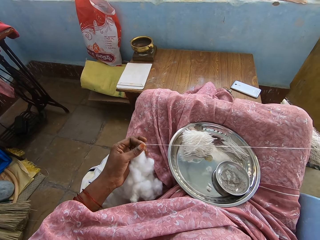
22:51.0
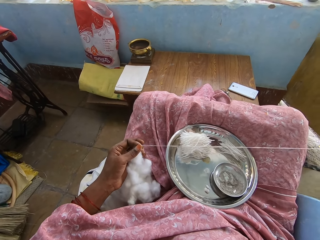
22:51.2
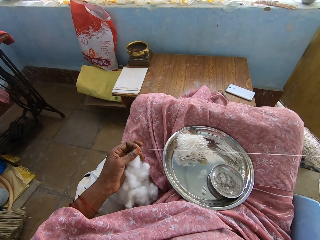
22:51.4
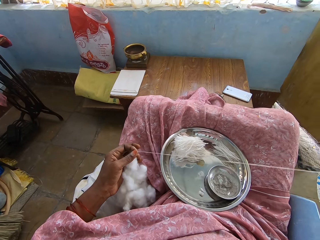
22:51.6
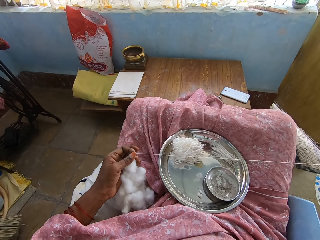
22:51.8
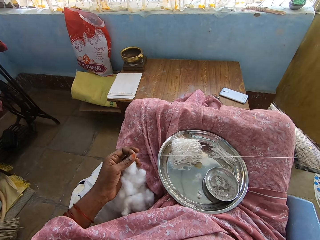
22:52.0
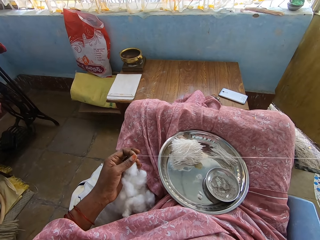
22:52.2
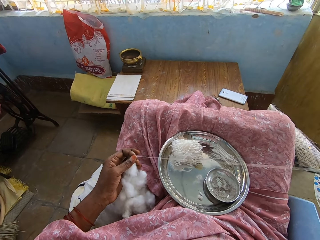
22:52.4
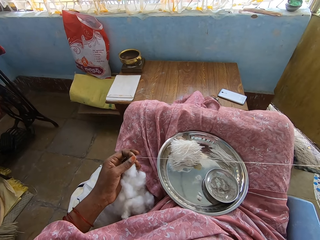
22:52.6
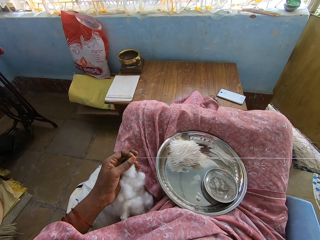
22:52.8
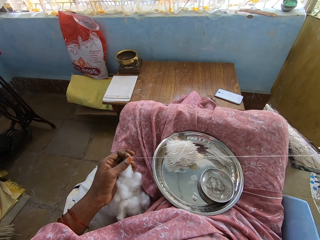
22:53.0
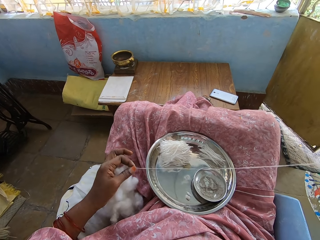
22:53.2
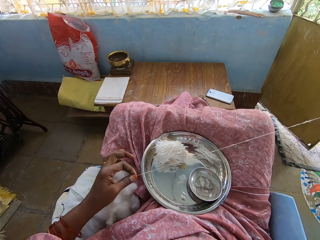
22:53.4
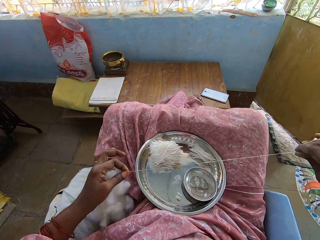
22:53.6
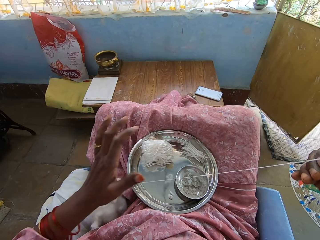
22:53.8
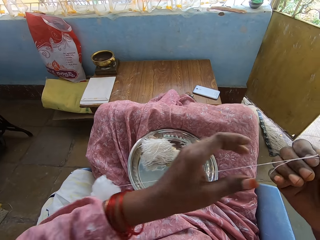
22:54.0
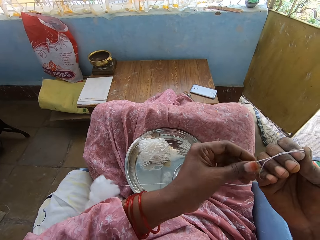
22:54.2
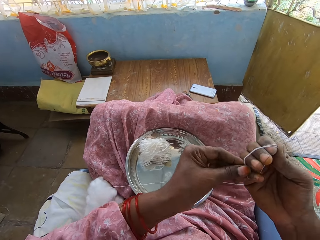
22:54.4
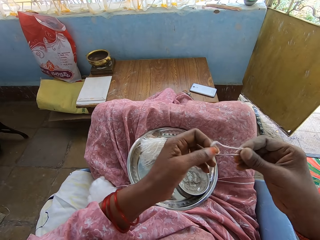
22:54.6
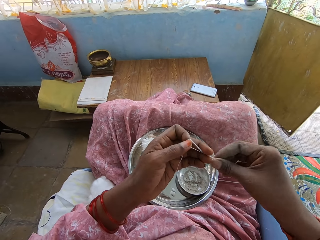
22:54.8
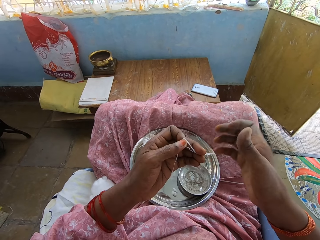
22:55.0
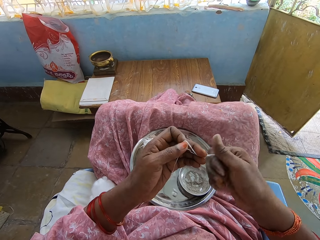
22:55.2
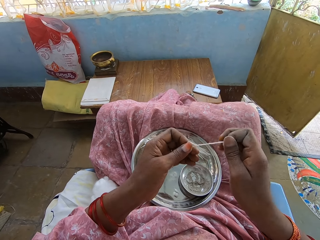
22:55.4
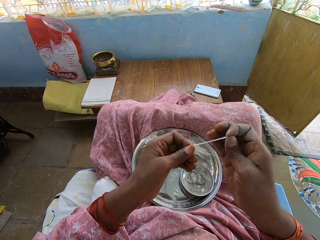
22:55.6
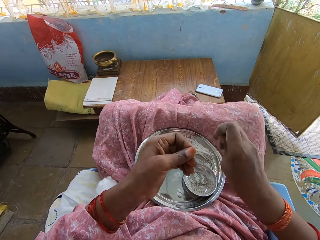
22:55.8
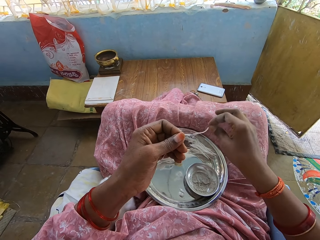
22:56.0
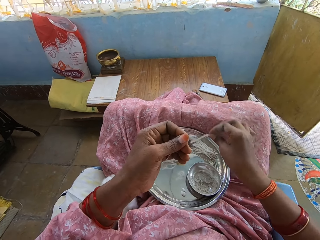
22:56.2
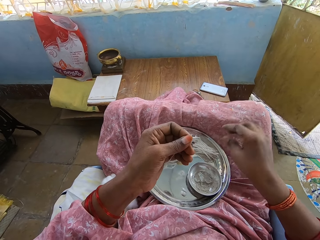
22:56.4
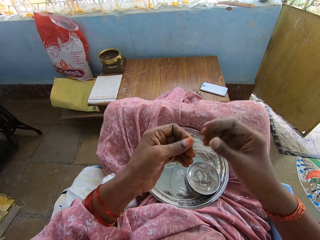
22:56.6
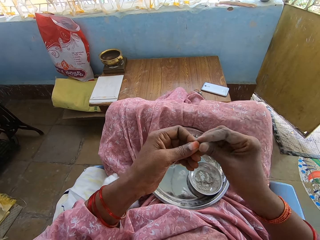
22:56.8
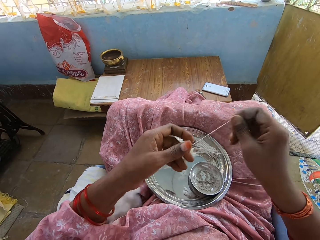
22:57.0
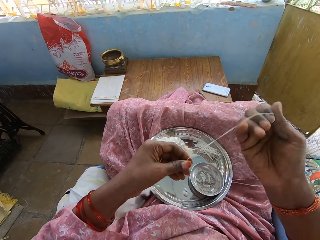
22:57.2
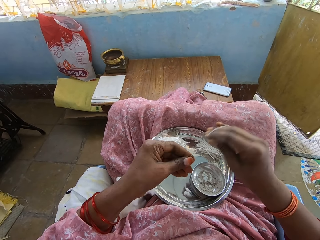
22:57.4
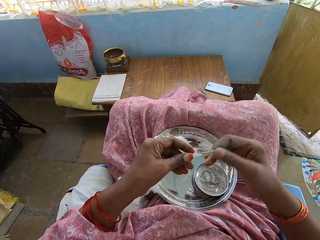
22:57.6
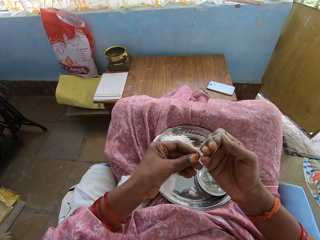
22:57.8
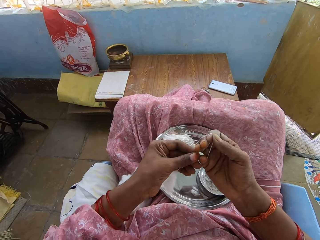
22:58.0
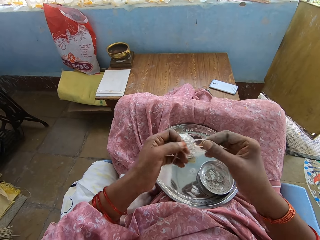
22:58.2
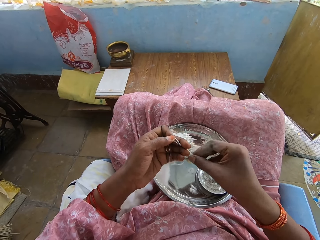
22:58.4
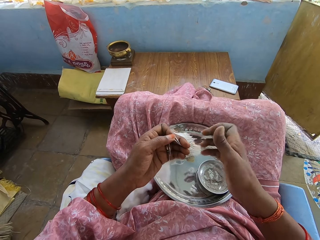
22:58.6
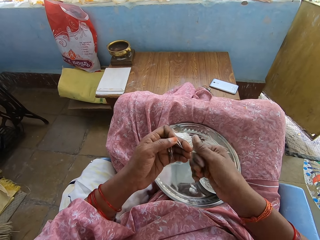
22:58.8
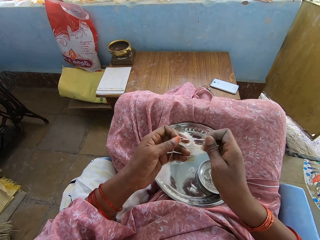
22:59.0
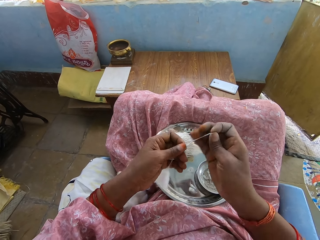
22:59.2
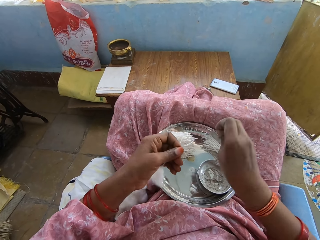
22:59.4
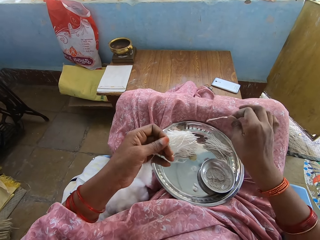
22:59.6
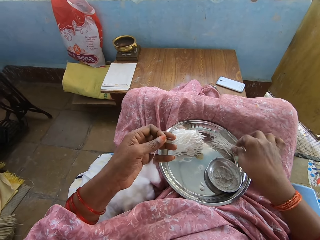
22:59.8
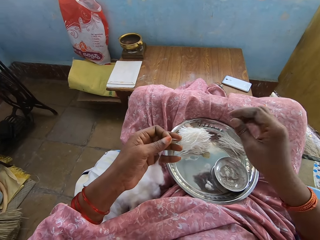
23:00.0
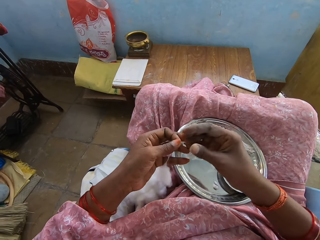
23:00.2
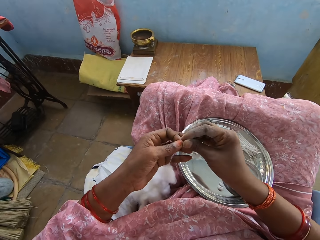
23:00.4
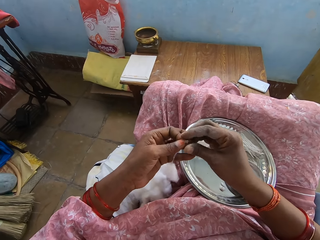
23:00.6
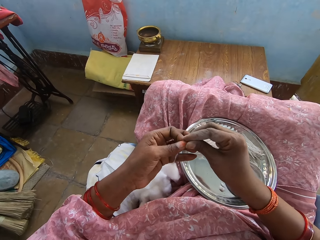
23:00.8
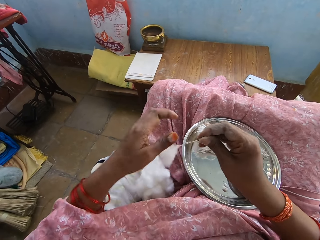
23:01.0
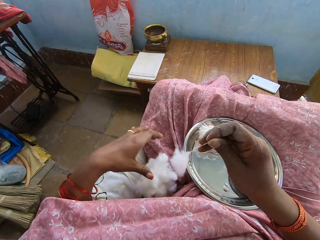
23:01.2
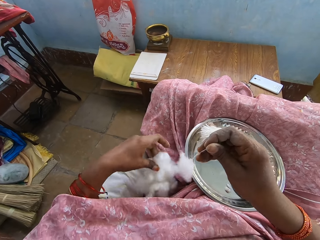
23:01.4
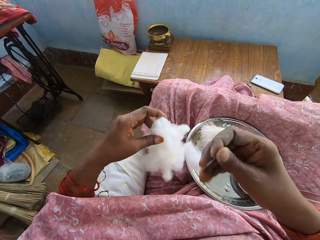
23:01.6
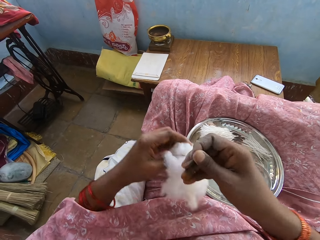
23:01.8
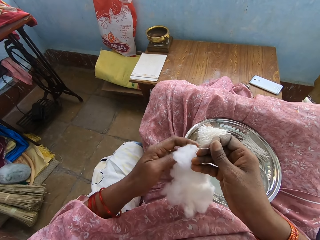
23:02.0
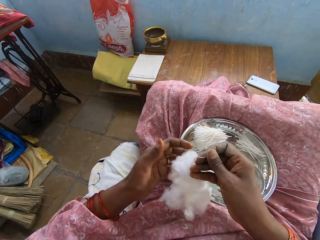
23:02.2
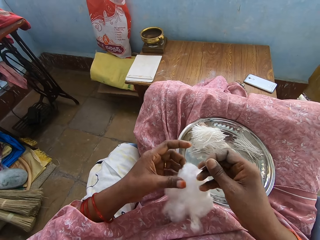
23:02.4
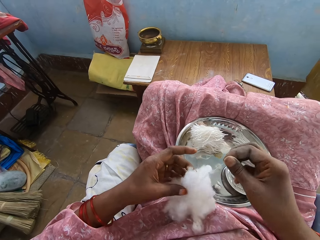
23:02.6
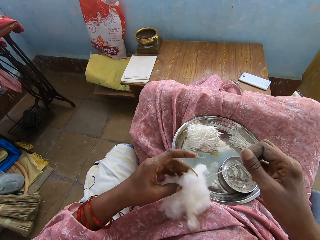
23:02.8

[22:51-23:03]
The camera wearer ties the thread on the hand. They roll a cotton string and hold the cotton string. They cut the thread and put the thread in the tray. They tie the thread and hold the cotton string. They roll the cotton string and hold the cotton string. They cut the thread and put the thread in the tray. They hold the cotton string. They hold the cotton. They pick another cotton. They hold the cotton.

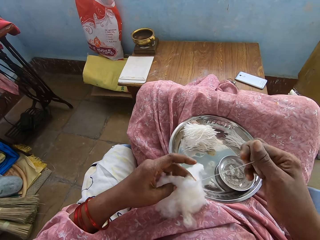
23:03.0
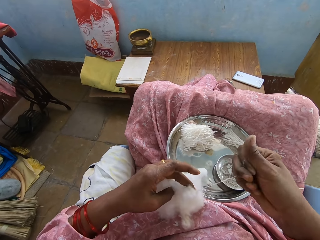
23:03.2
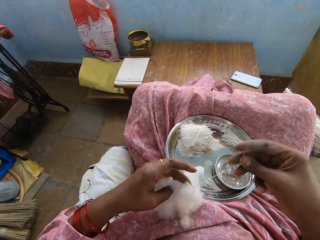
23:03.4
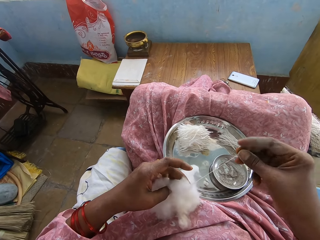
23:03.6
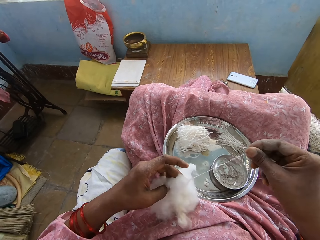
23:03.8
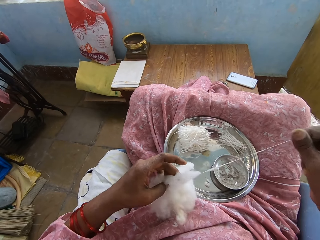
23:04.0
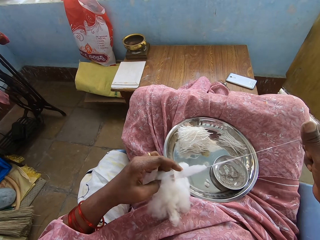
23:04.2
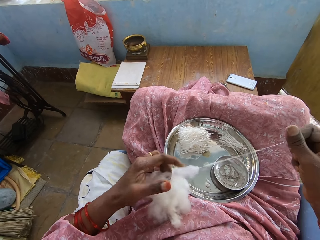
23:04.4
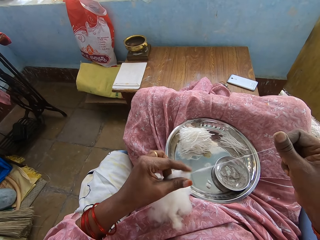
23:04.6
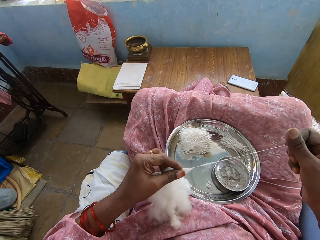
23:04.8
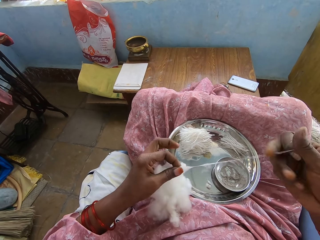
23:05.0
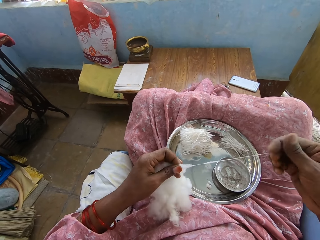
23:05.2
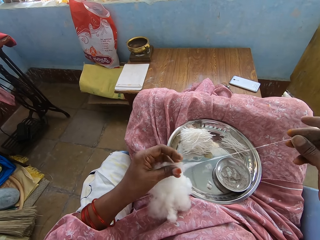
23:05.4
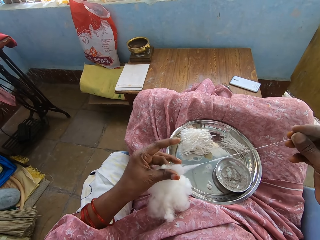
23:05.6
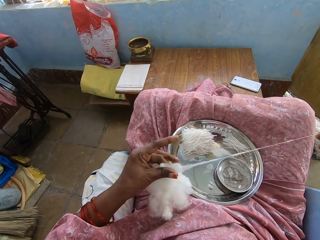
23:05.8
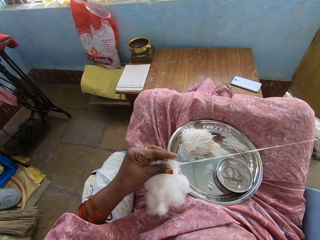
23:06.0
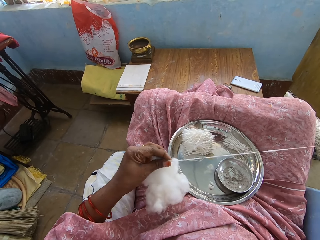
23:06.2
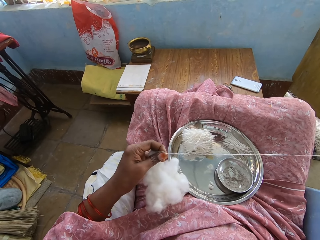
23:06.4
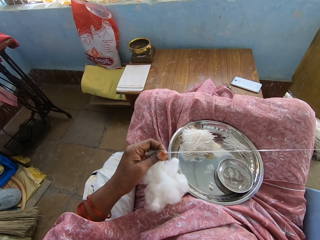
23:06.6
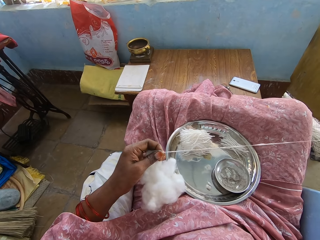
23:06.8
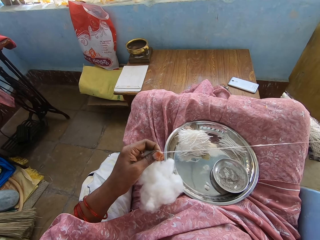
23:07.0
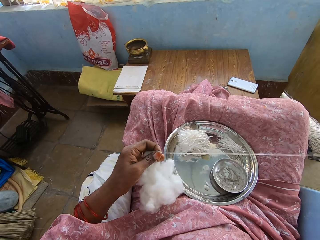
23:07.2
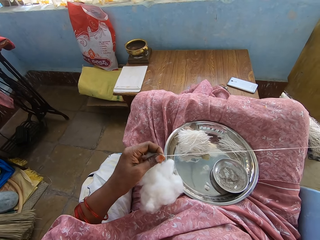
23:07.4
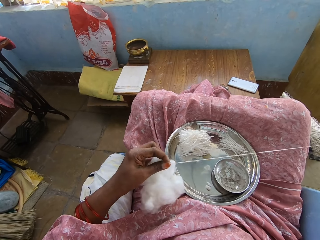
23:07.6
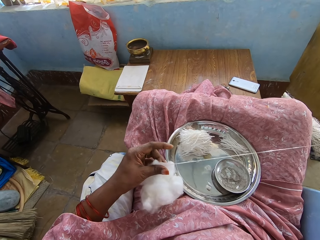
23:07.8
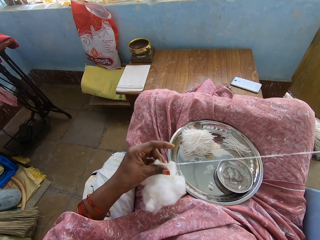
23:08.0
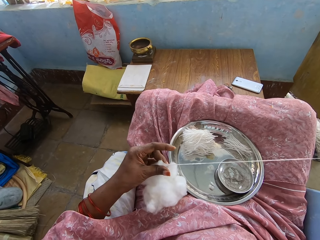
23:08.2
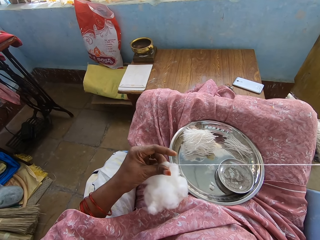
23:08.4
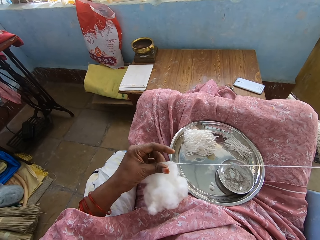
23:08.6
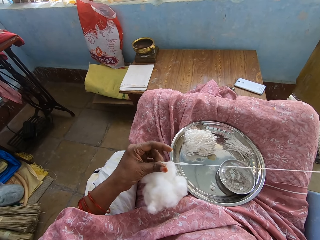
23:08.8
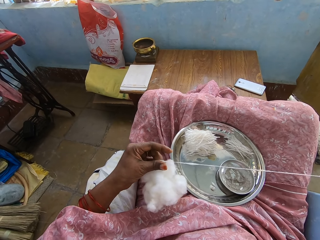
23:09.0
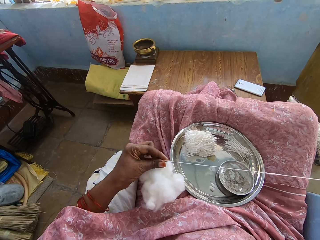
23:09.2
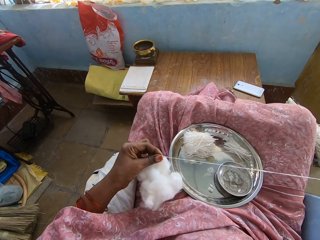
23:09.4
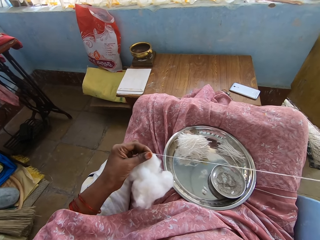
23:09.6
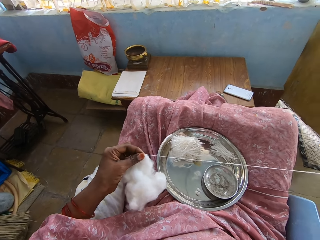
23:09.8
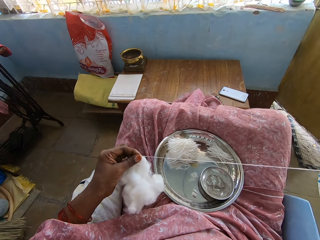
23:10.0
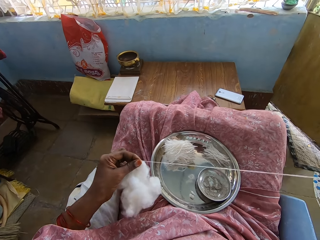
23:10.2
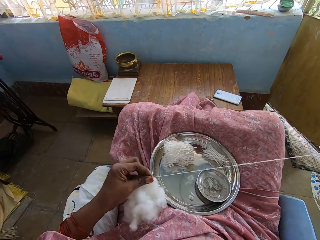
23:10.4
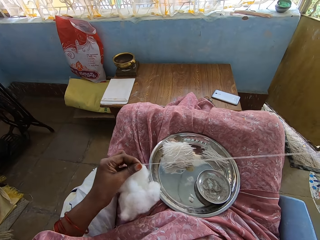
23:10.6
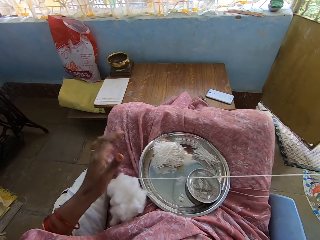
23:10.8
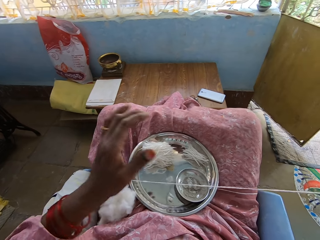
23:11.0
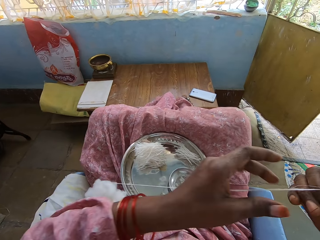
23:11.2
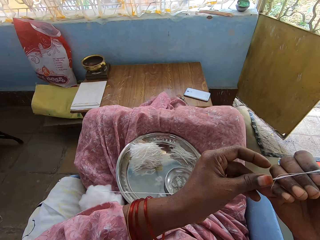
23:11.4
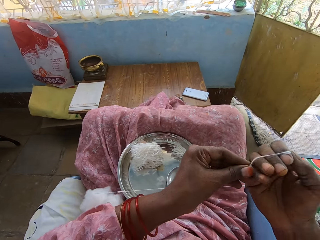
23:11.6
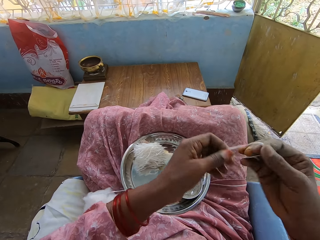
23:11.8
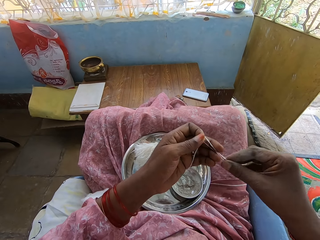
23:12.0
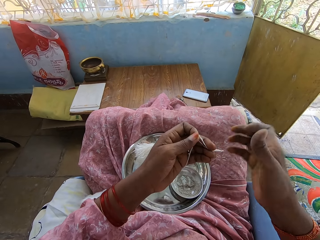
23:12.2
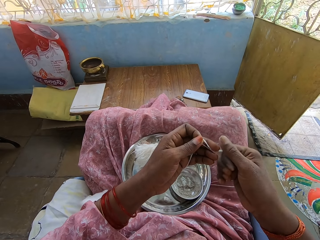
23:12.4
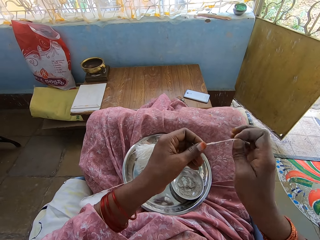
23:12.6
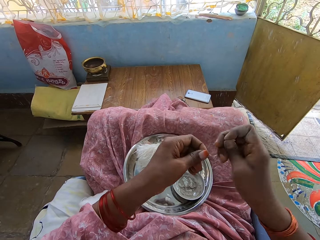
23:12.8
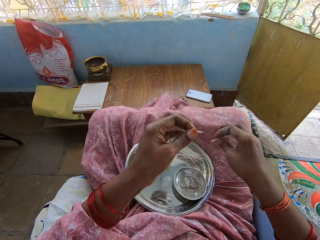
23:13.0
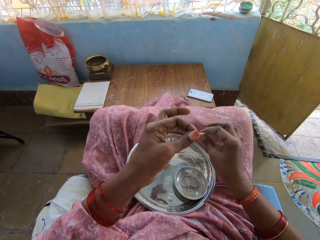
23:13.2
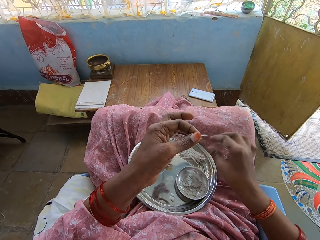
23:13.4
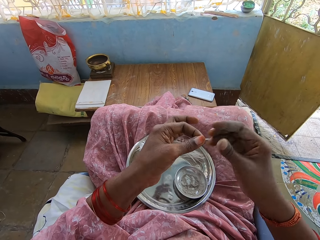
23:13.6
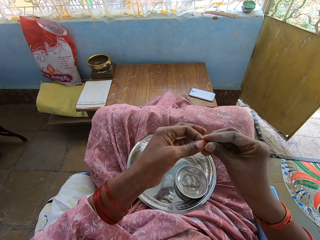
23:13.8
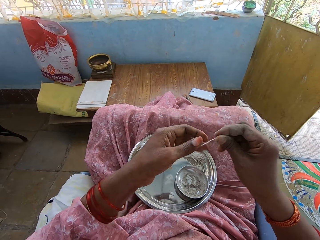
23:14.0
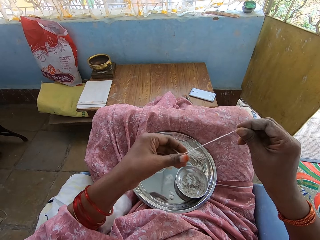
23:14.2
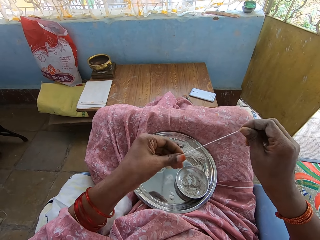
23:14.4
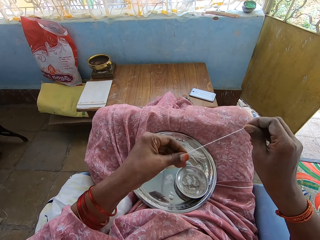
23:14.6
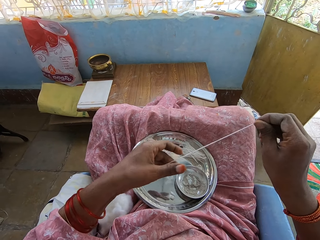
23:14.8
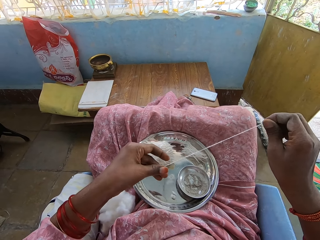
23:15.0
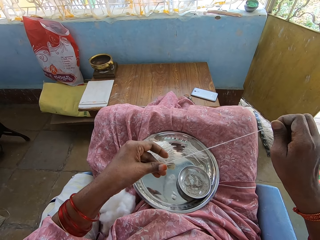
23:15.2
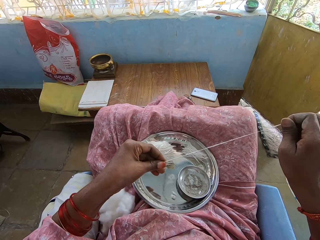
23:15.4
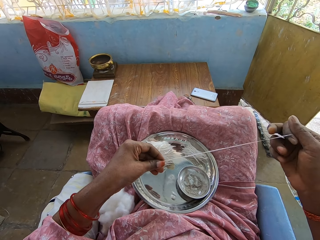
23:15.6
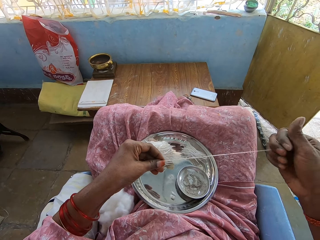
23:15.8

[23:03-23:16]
The camera wearer pulls a cotton string or thread. They hold the cotton. They pull the cotton string. They hold the cotton. They pull the cotton string. They roll the cotton string. They tie the thread on the hand. They hold the cotton string. They cut the cotton string. They put the thread in the tray. They pull the thread. They hold the cotton string.
